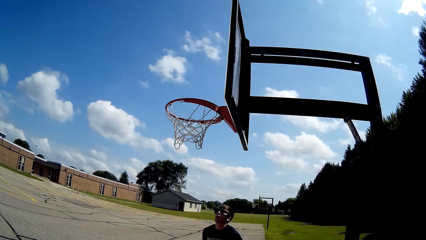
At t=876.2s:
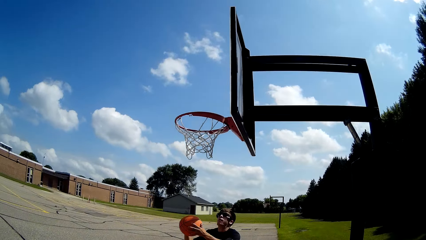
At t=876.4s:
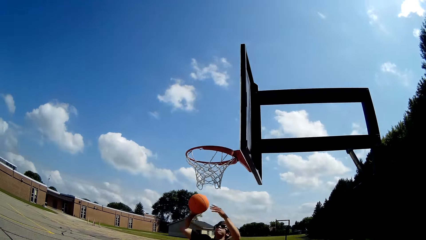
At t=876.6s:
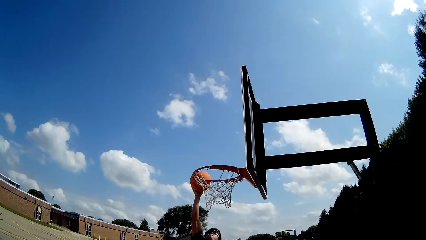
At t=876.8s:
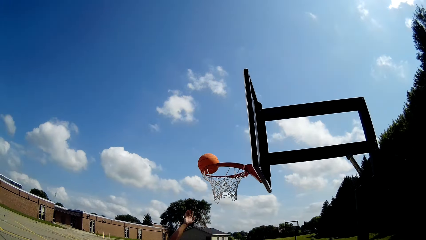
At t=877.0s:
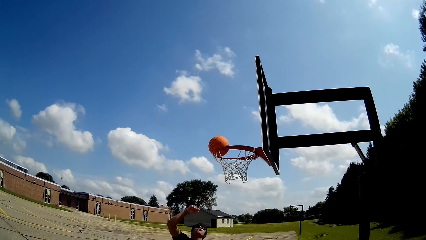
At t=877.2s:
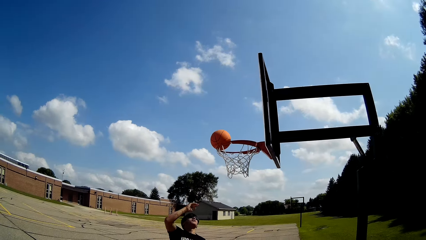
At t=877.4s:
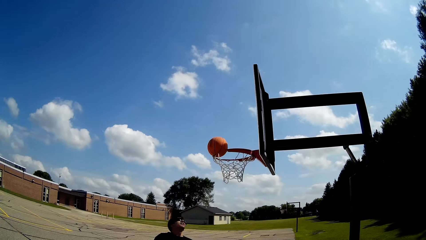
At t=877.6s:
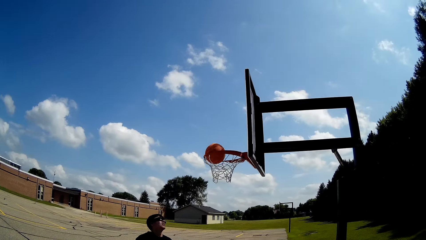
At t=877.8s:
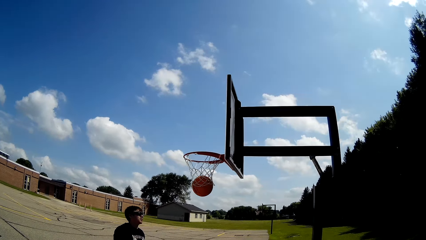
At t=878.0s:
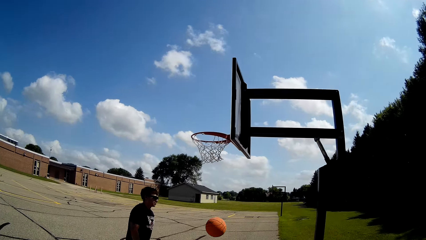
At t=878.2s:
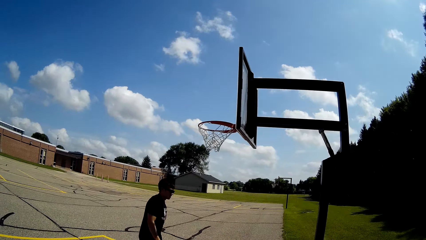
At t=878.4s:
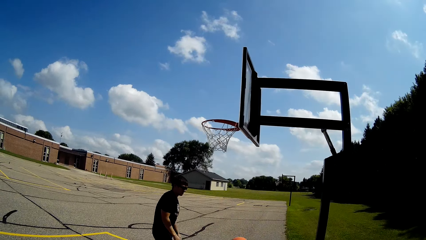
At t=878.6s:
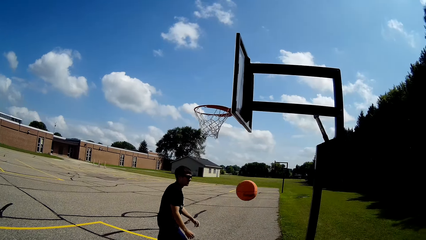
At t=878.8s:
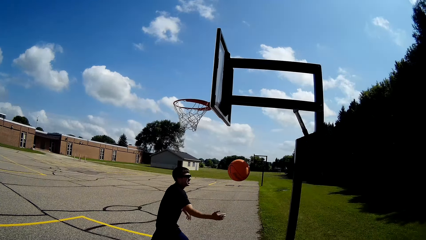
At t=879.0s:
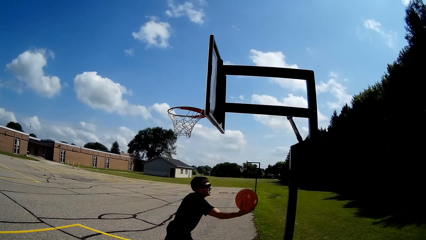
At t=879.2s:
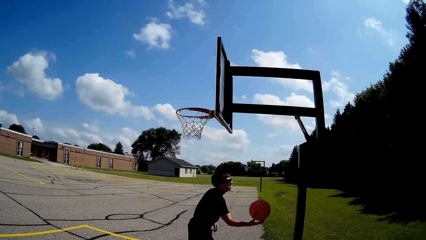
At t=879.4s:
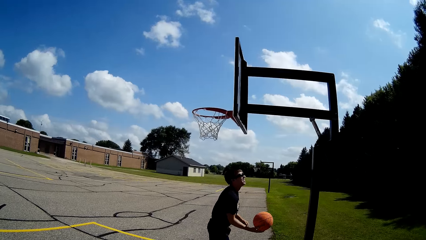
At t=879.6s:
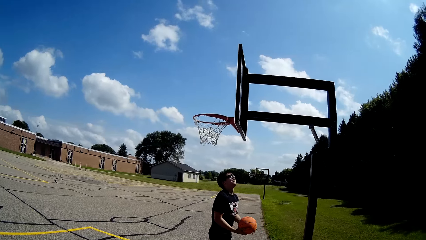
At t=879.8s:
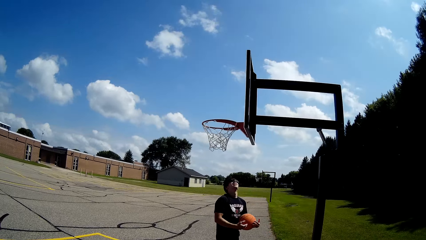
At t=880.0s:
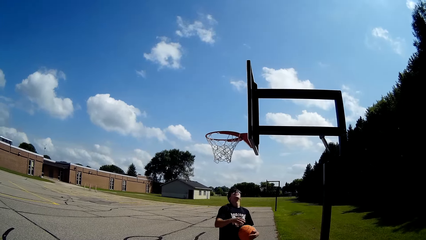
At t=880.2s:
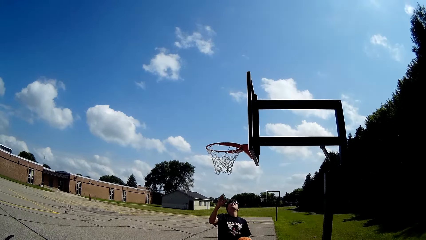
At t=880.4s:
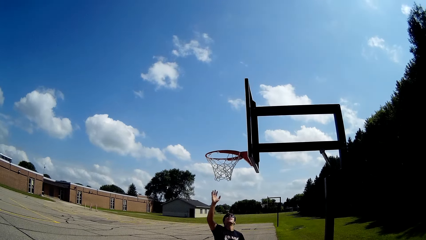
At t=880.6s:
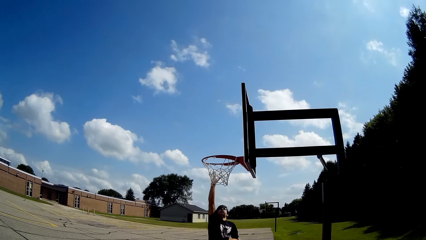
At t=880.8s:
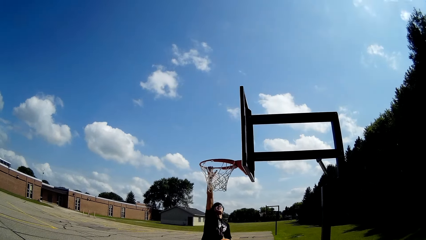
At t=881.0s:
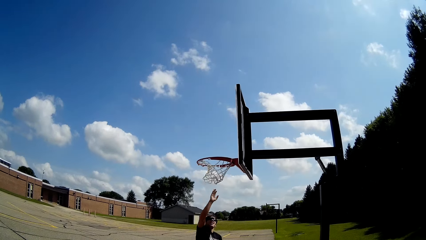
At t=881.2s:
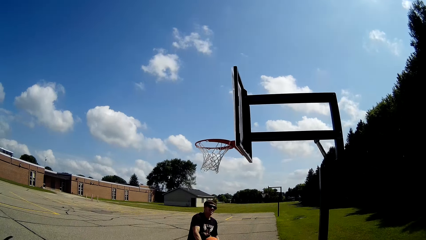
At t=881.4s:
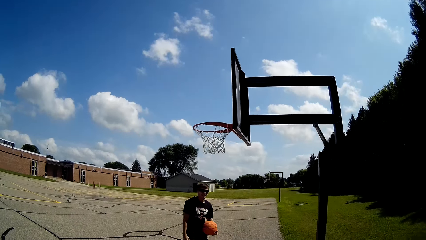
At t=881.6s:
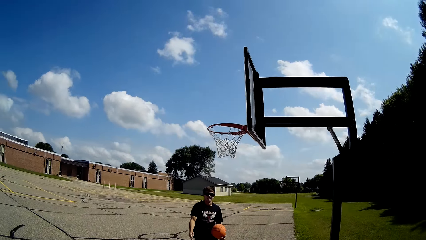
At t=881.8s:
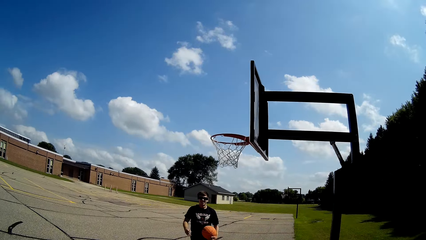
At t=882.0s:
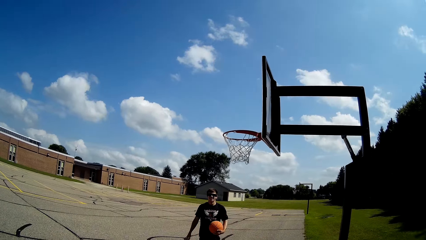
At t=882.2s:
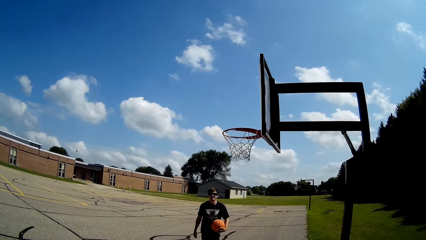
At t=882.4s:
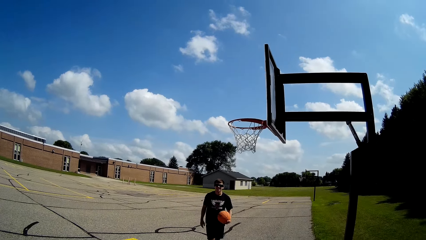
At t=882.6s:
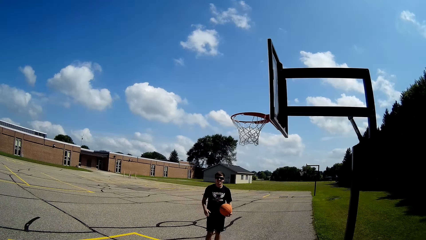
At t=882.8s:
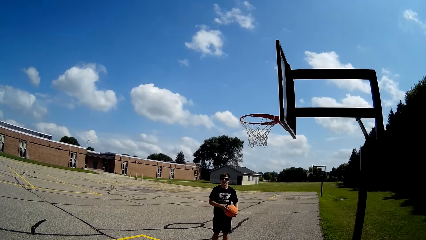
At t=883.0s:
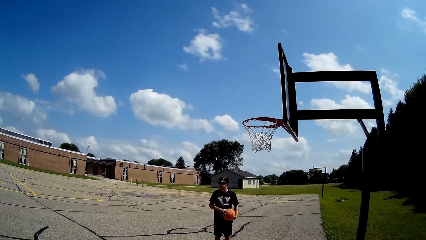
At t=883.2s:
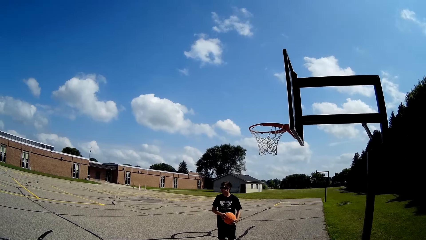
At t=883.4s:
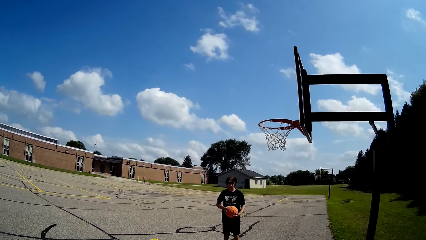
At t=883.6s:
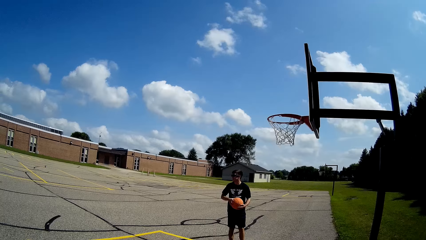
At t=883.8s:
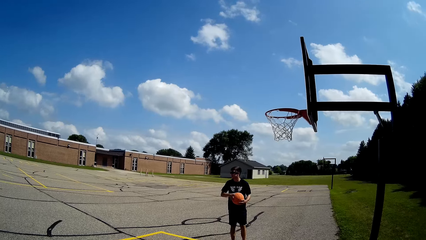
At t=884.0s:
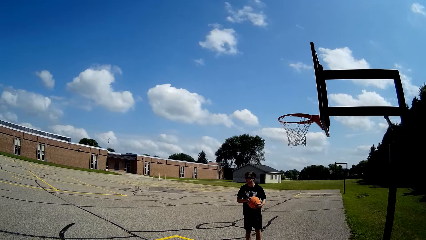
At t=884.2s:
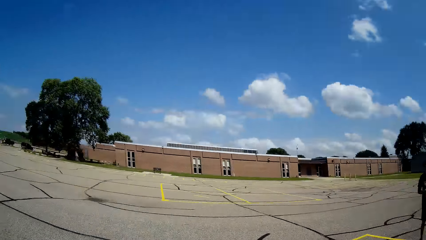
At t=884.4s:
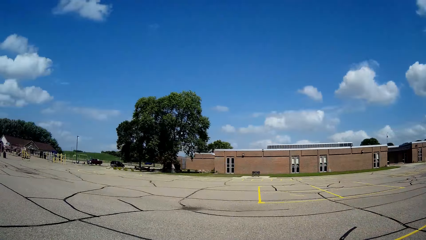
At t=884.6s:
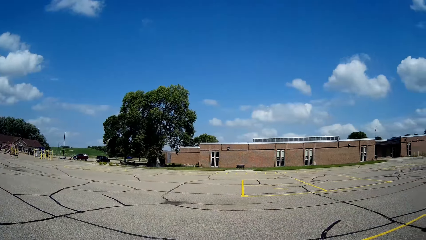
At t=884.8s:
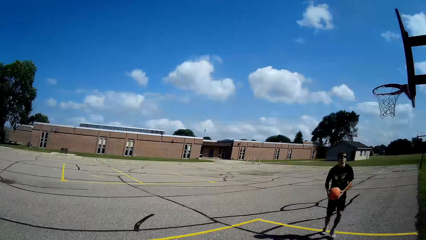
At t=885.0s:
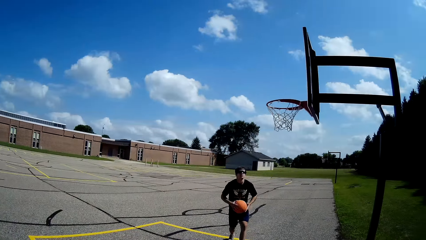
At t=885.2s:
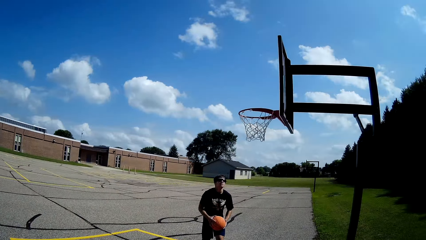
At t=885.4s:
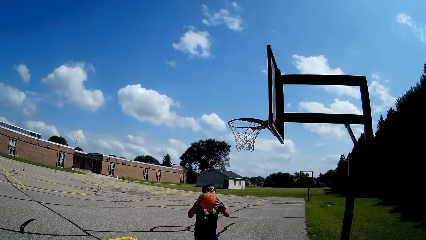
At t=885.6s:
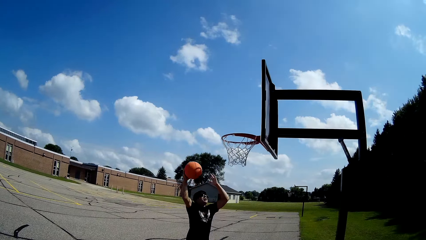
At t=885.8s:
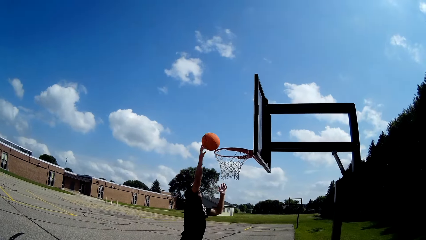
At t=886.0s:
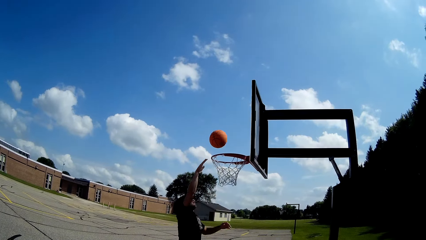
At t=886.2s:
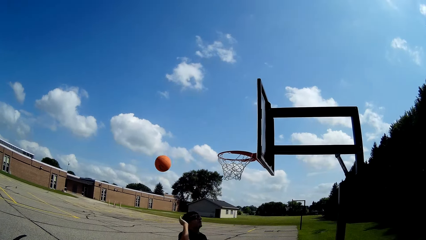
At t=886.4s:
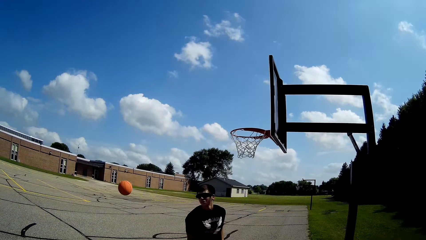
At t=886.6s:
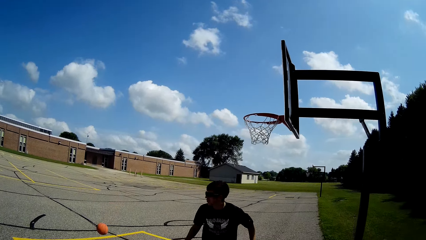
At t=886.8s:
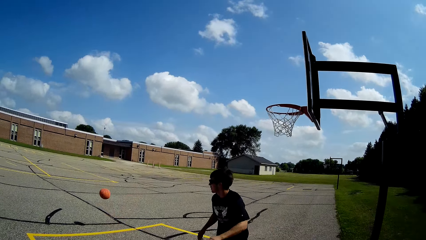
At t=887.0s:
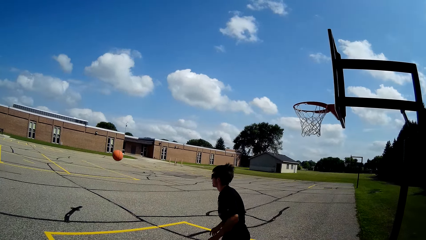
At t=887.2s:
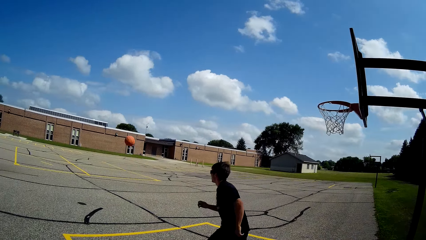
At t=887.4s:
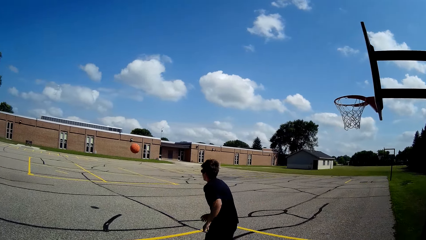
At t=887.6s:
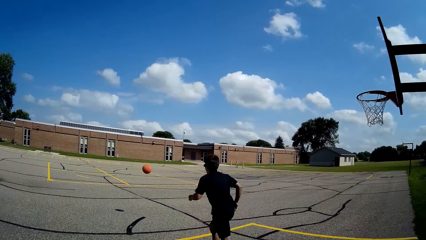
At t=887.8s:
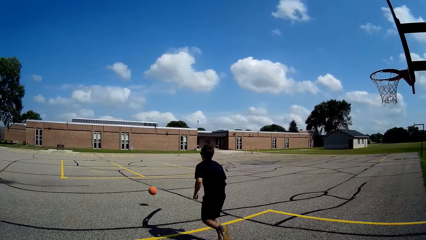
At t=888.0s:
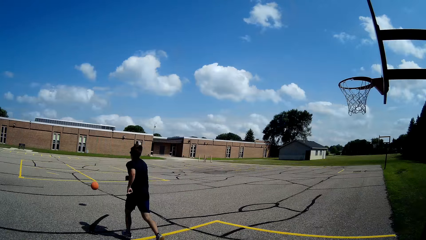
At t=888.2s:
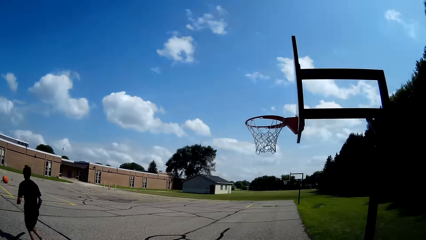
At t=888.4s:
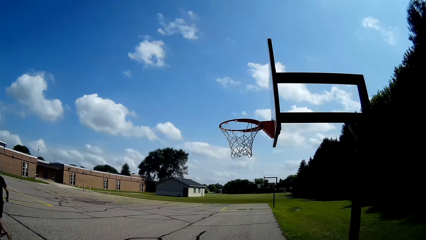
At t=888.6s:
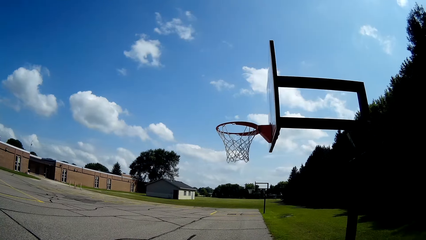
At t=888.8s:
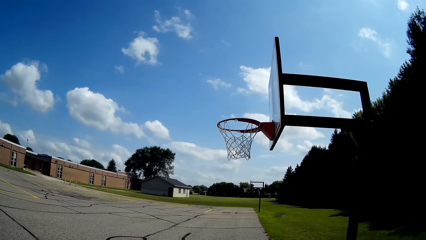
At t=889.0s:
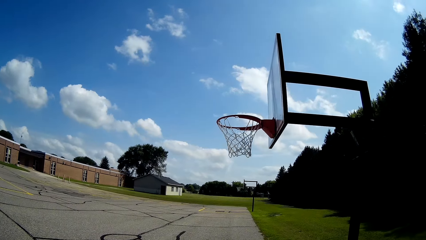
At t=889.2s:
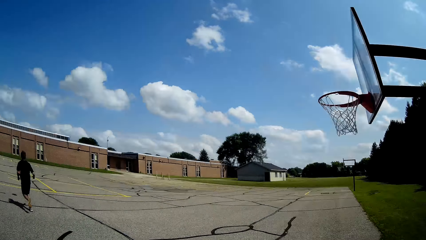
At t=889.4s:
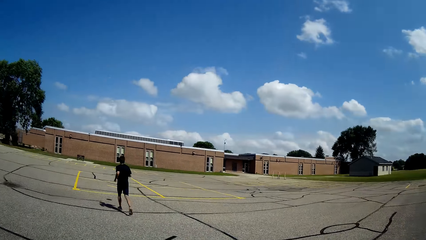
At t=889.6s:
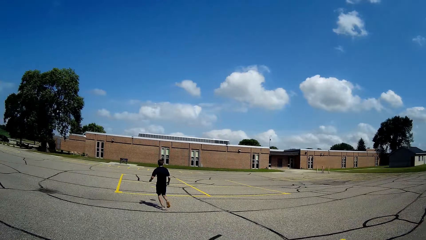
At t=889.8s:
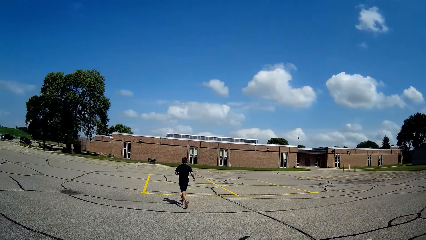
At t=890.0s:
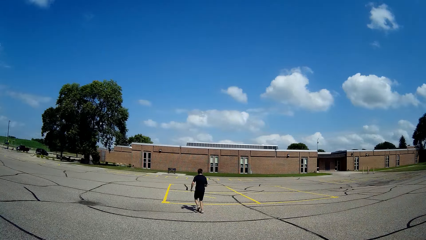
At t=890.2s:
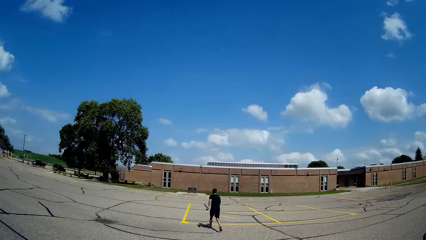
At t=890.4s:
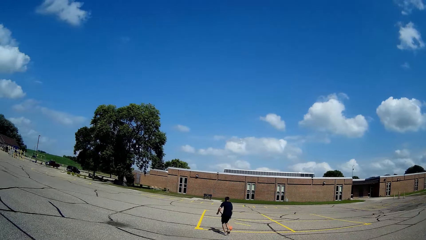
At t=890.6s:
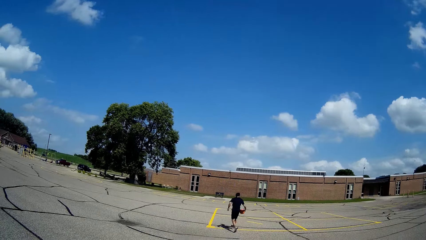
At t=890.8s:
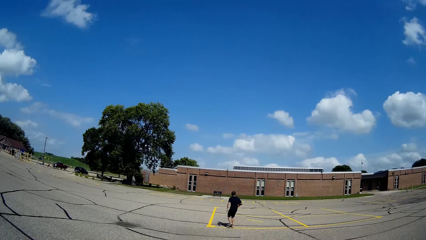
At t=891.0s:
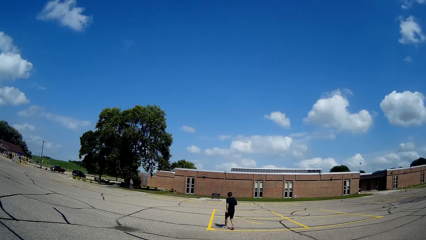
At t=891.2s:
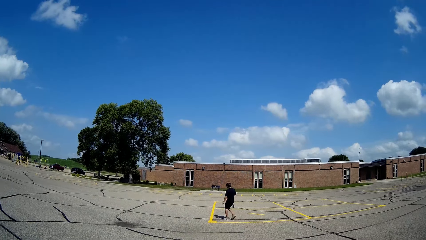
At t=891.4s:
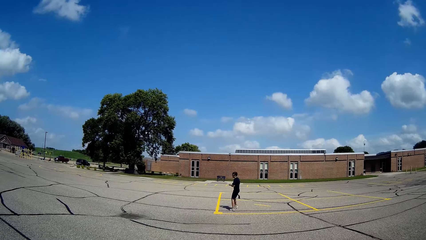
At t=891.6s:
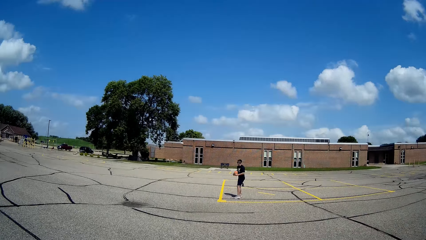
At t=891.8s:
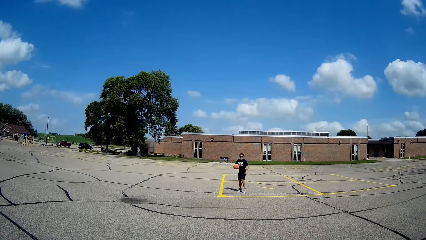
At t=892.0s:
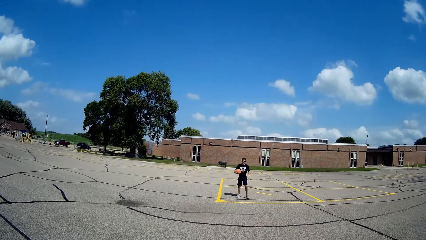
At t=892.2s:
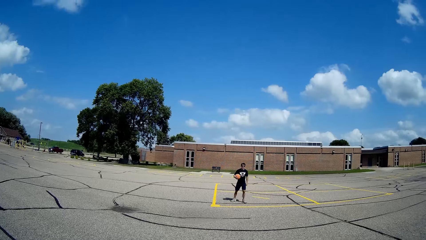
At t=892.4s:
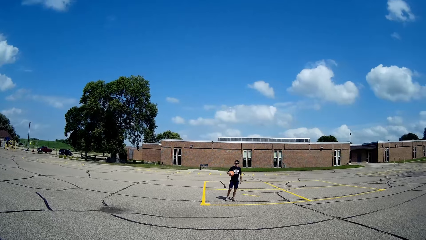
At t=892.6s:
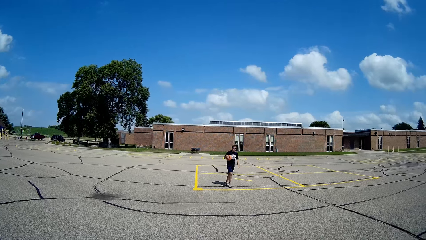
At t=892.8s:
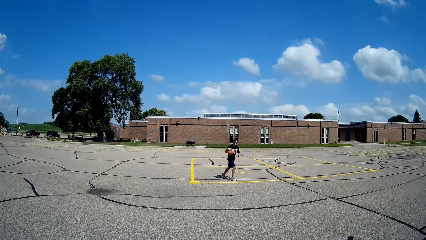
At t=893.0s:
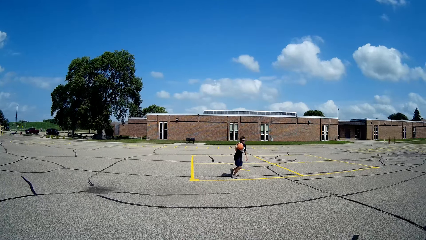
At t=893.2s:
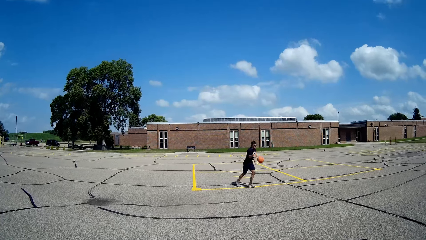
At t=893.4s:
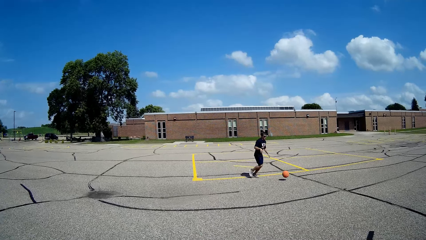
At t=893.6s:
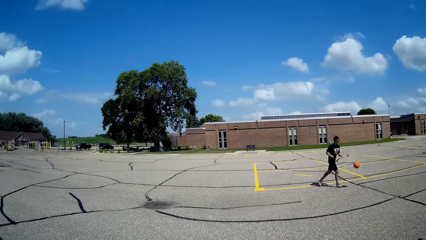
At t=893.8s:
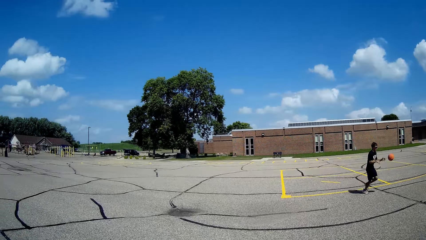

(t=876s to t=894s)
A man holds a ball. The man throws the ball through the hoop. The man catches the ball, jumps and touches a ring post. The man converses with the camera wearer. The camera wearer looks around. The man shoots the ball. The man runs after the ball. The camera wearer looks at the ring post. They look at the man.
